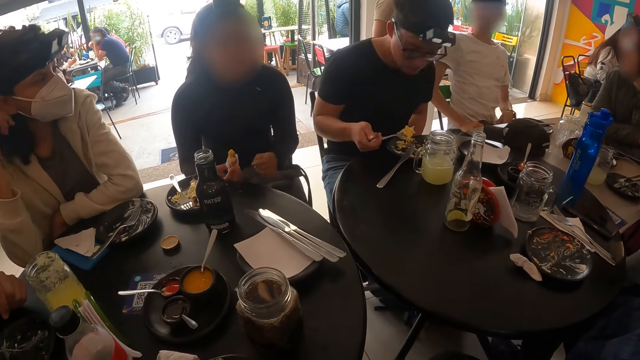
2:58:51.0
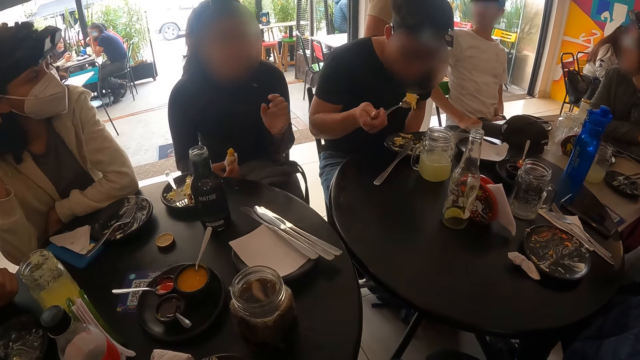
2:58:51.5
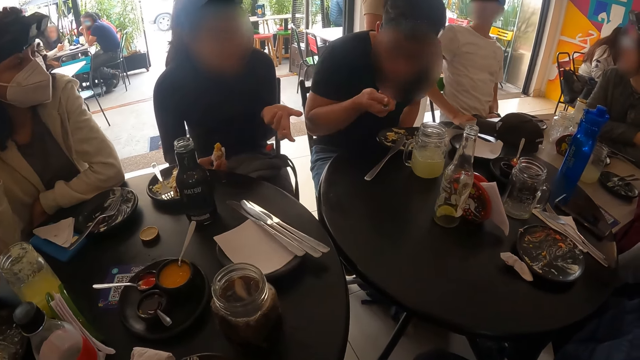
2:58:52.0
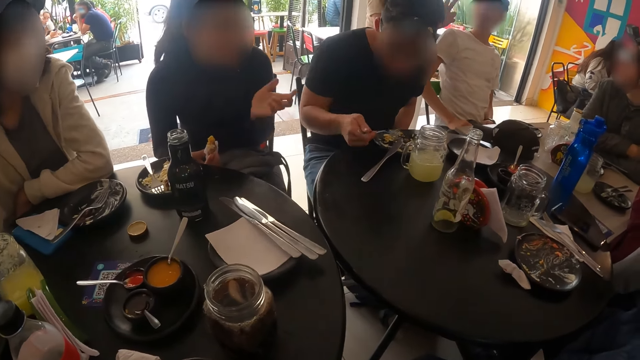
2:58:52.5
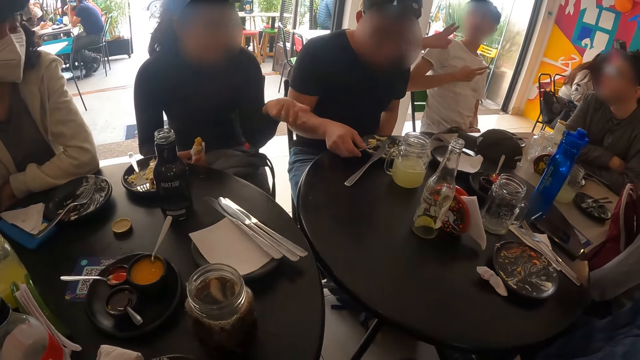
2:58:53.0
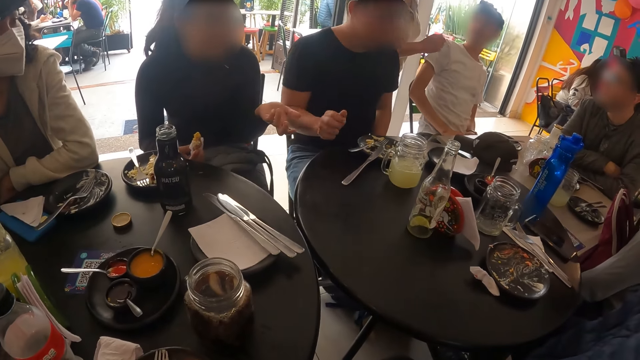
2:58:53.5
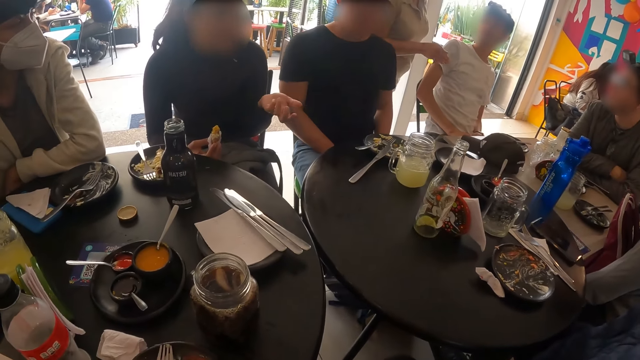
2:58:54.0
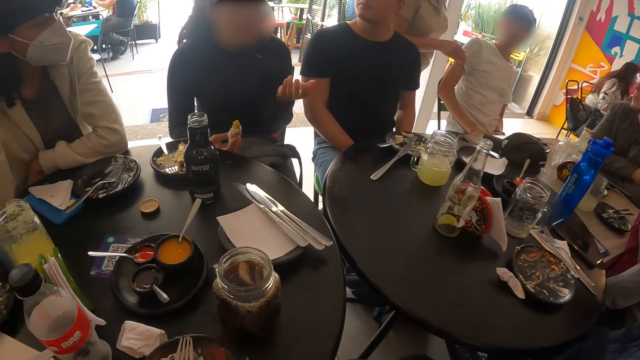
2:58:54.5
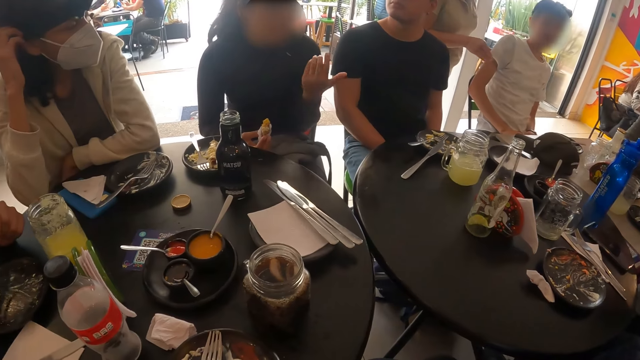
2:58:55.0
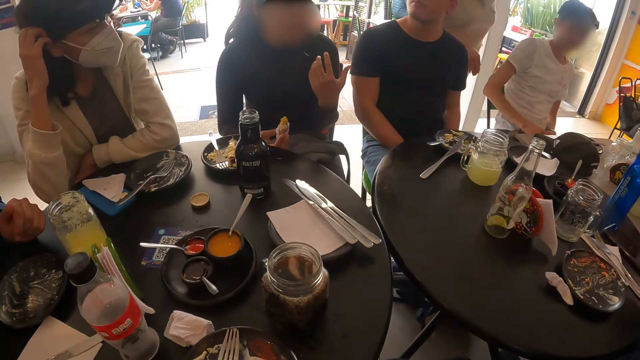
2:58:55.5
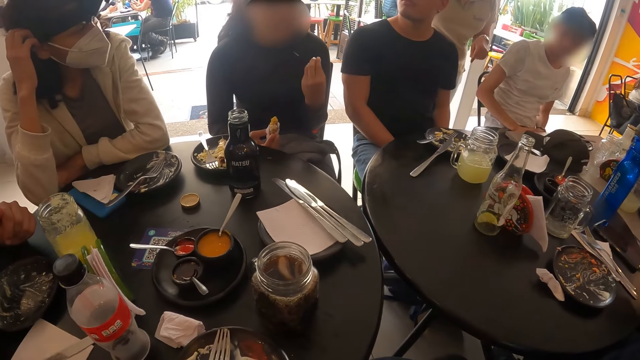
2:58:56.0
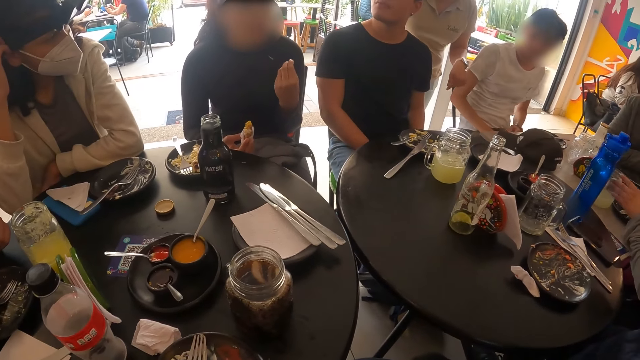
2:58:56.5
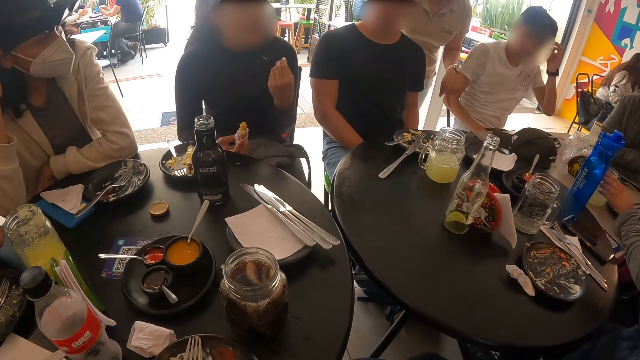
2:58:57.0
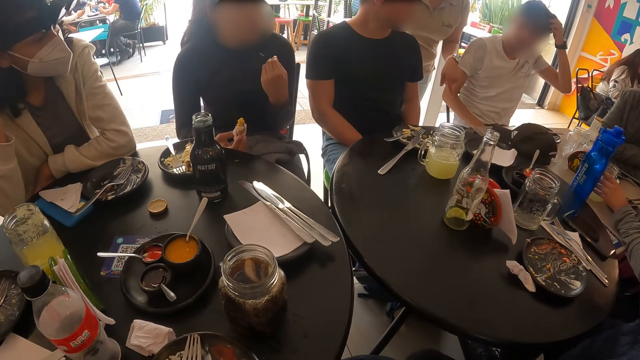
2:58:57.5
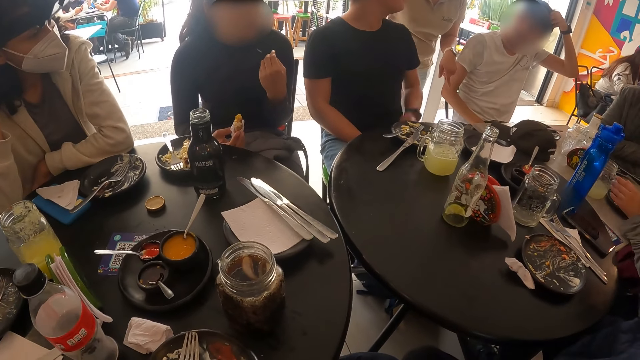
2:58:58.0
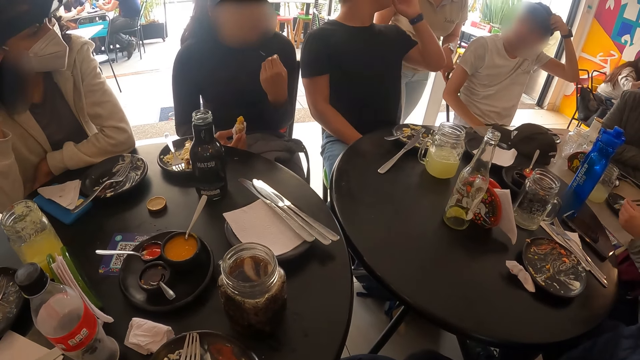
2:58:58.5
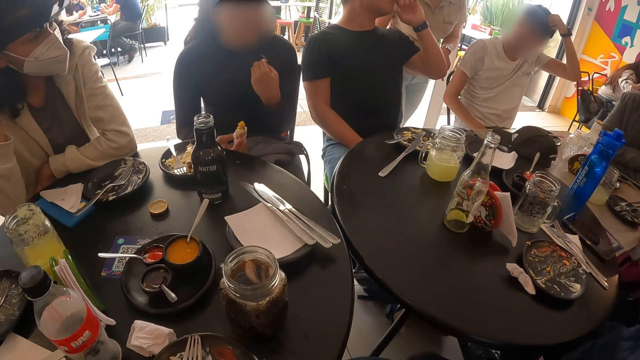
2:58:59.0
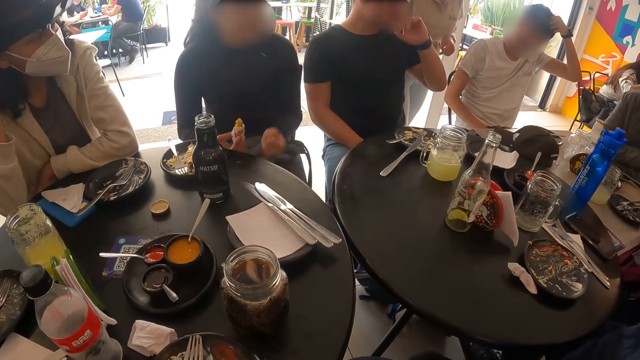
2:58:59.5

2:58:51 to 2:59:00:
The man eats the salad on the fork in his right hand and places the fork in his right hand on the plate on the table.

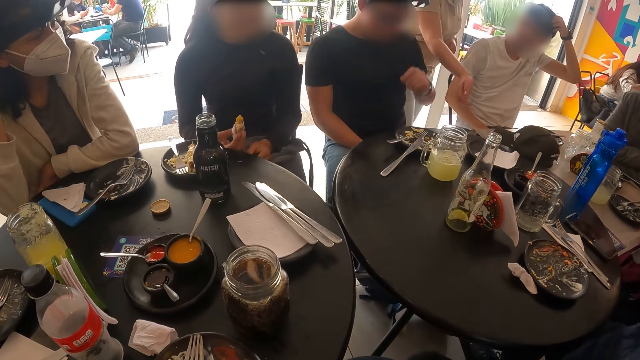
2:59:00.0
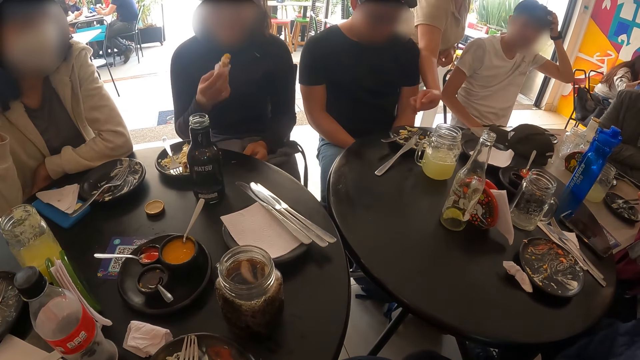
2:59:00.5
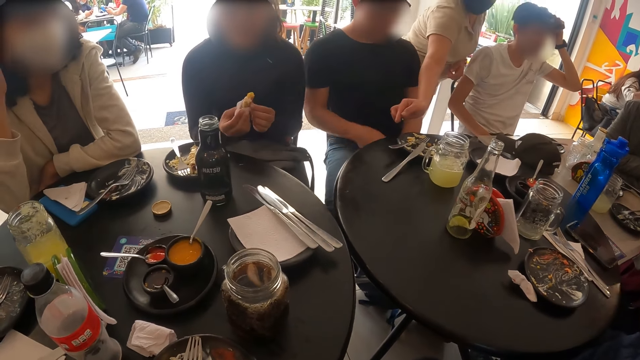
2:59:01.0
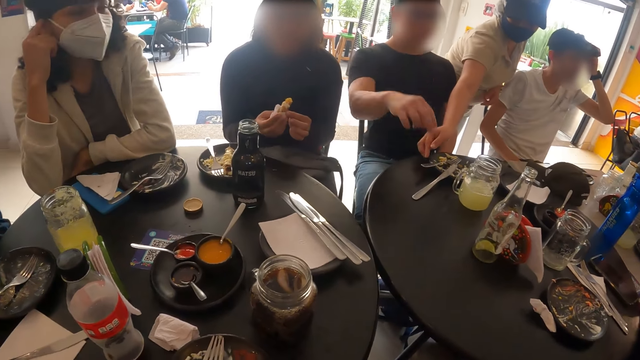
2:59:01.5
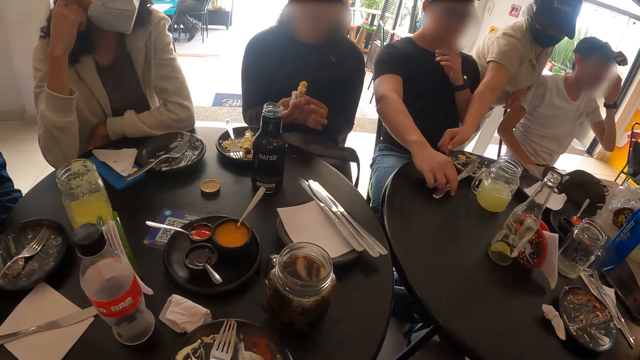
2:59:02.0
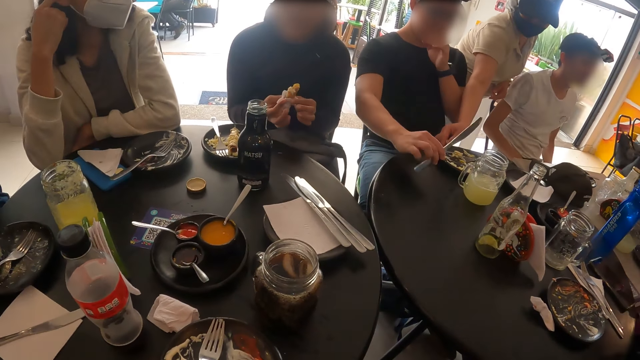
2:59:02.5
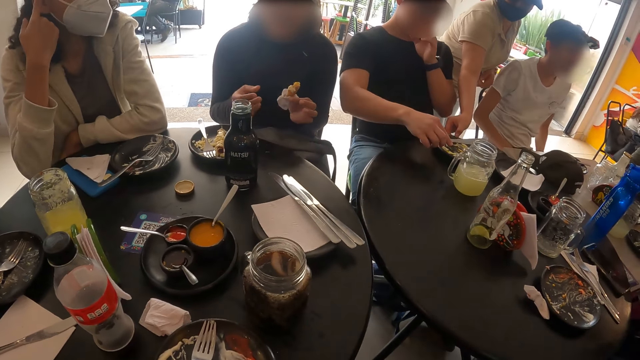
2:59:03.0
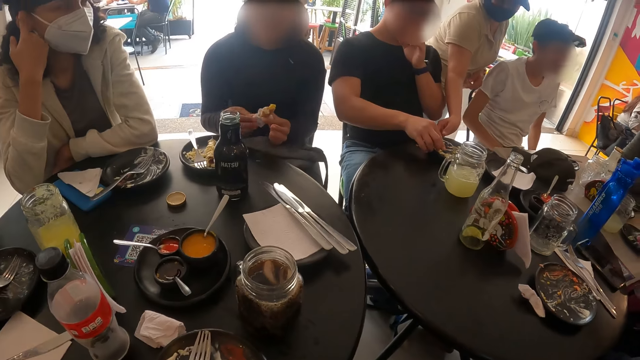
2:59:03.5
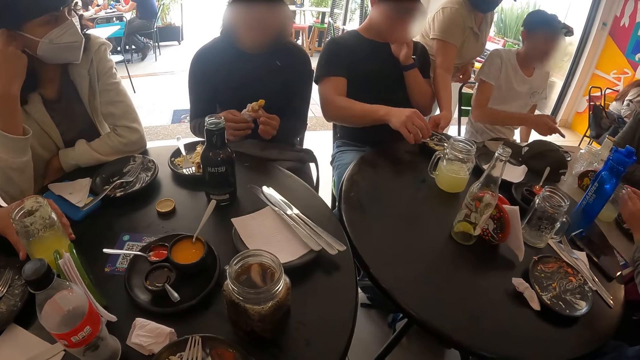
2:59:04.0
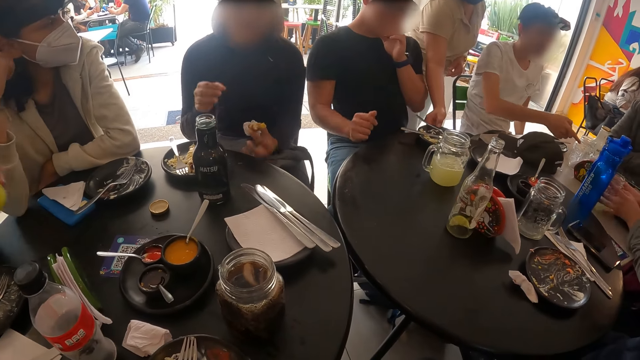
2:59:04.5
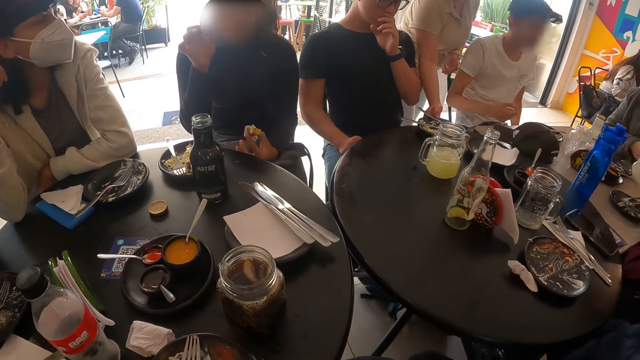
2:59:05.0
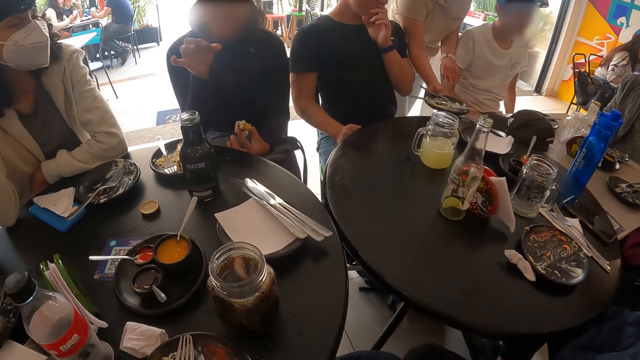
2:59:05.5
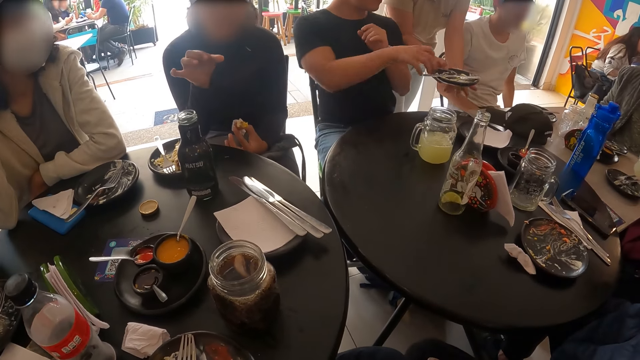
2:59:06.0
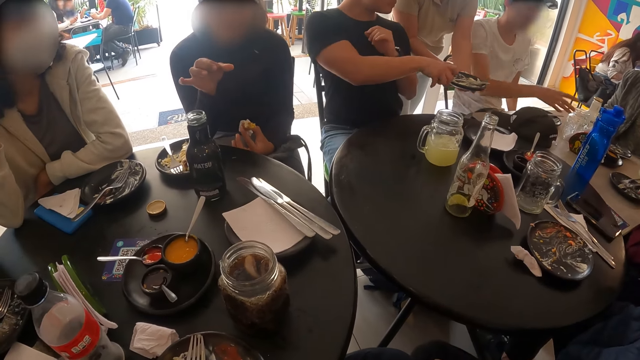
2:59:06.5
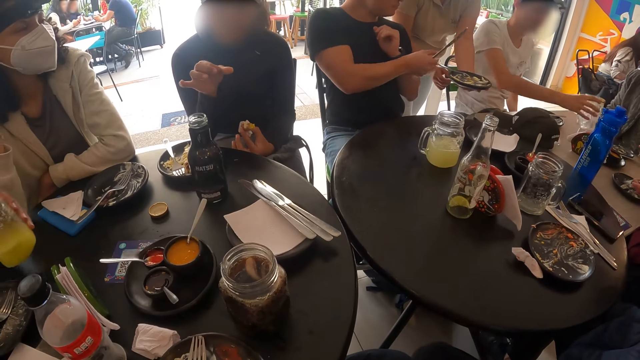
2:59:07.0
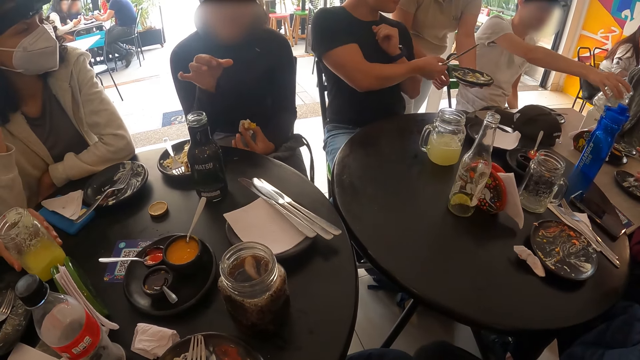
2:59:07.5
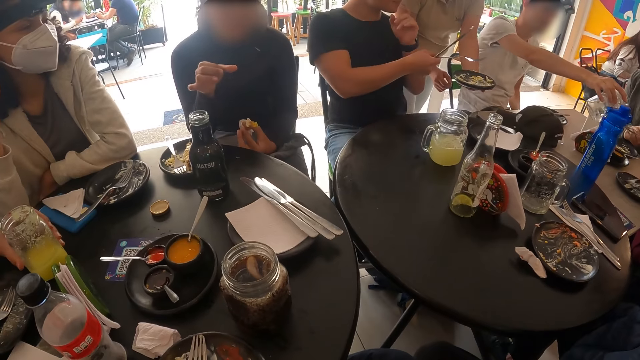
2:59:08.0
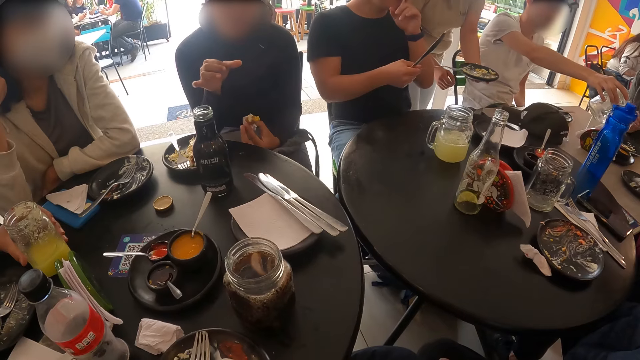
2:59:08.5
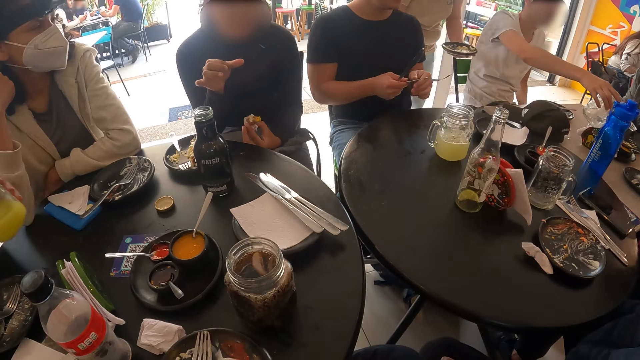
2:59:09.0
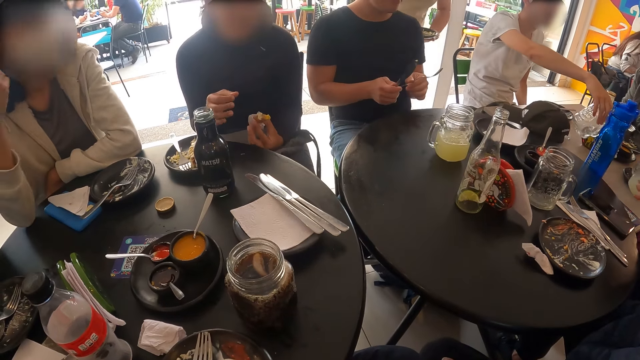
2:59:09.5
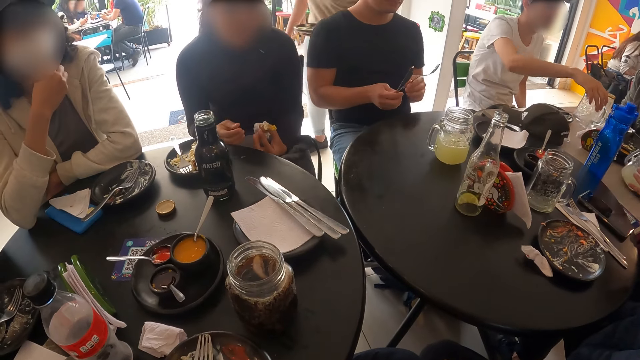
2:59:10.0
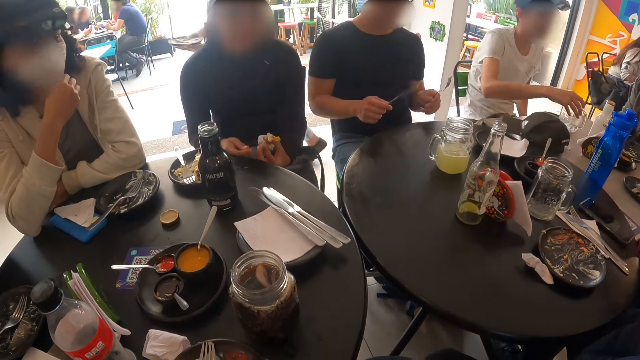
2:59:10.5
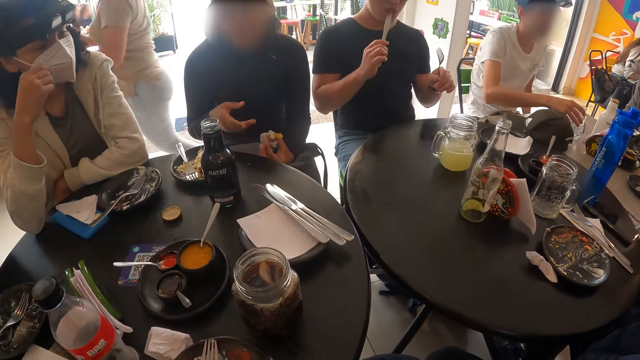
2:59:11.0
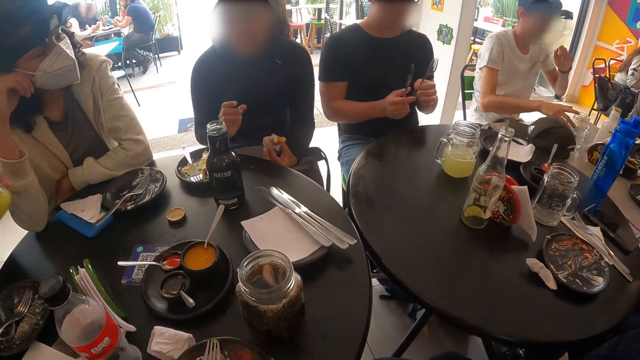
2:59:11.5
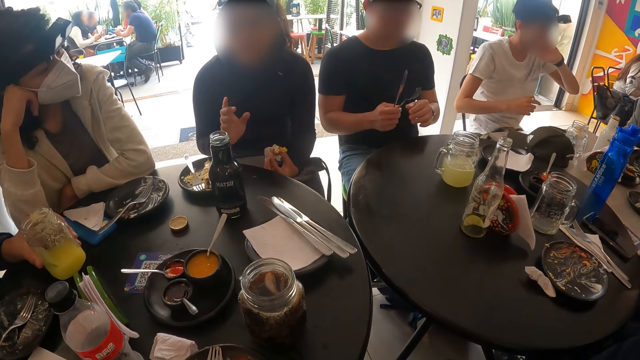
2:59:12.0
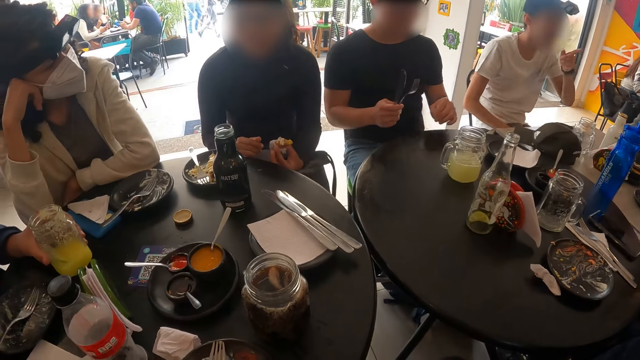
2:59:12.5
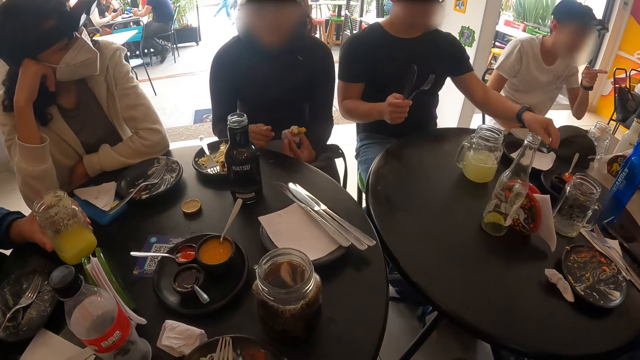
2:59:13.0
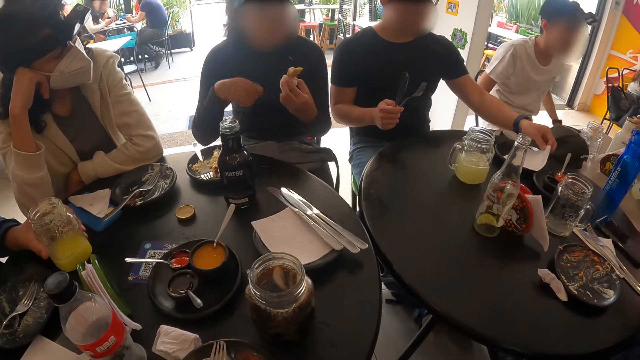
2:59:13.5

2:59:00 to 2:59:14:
The man picks a knife from the plate on the table with his right hand. The waiter carries the plate from the table with her right hand. The man places the knife in his right hand in the plate in the waiter's right hand. Another man picks the jar of lemonade from the table with his left hand. The woman picks the jar of lemonade from the table with her hands. The waiter holds the plate with both hands. The first man picks the knife from the plate in the hands of the waiter with his right hand. A third man picks the jar of lemonade from the table with his right hand. The second man places the jar of lemonade in his left hand on the table. The first man picks the fork from the plate in the hands of the waiter with his right hand. The second man picks the jar of lemonade from the table with his left hand. The first man passes the fork in his right hand to his left hand. The third man places the jar of lemonade in his right hand on the table. The first man puts the knife in his right hand in his mouth and passes the fork in his left hand to his right hand. The second man places the jar of lemonade in his left hand on the table. The first man picks a serviette tissue from the table with his left hand.
